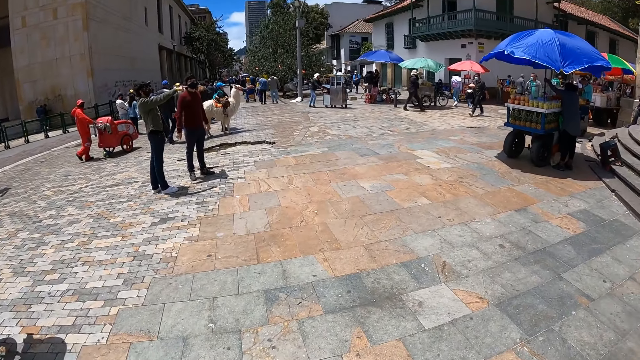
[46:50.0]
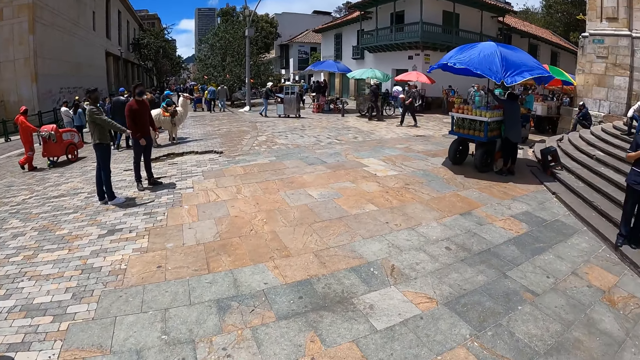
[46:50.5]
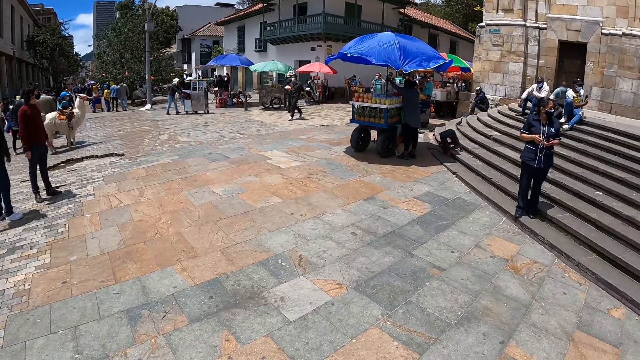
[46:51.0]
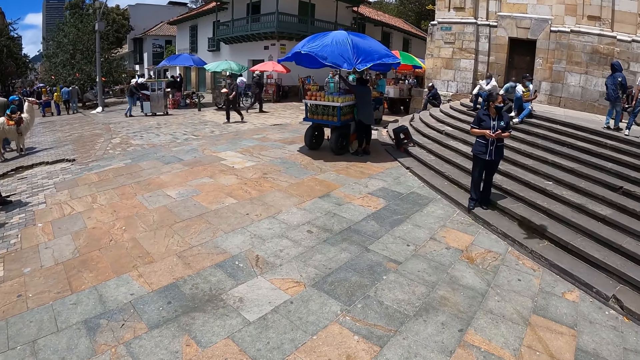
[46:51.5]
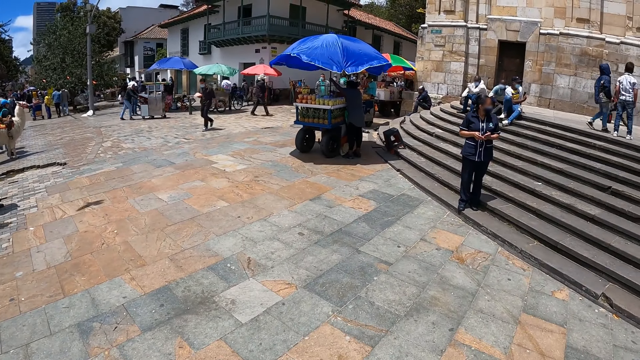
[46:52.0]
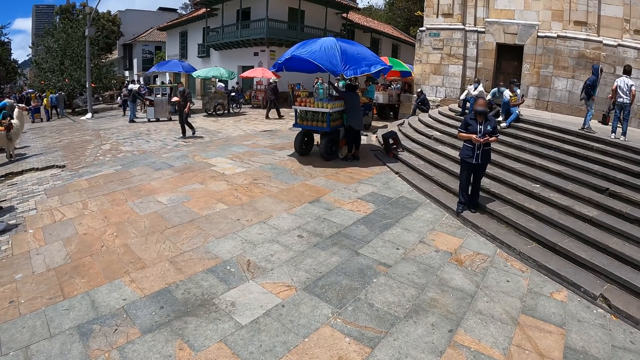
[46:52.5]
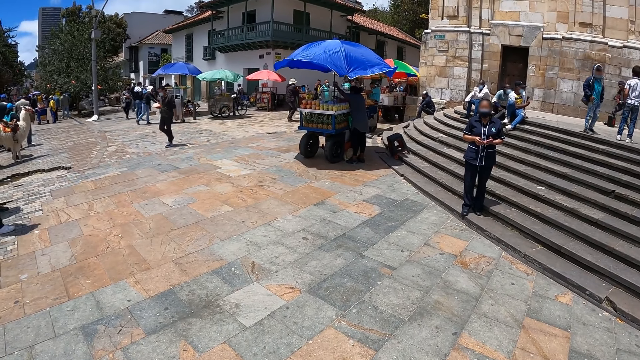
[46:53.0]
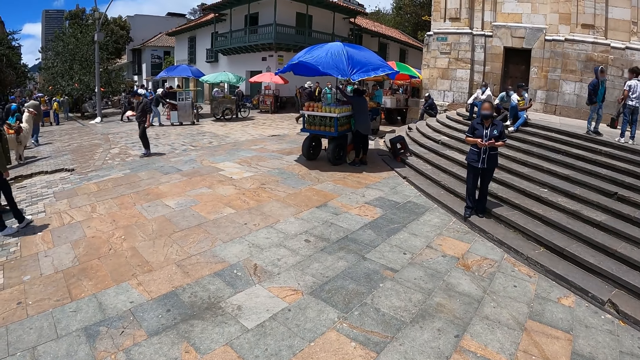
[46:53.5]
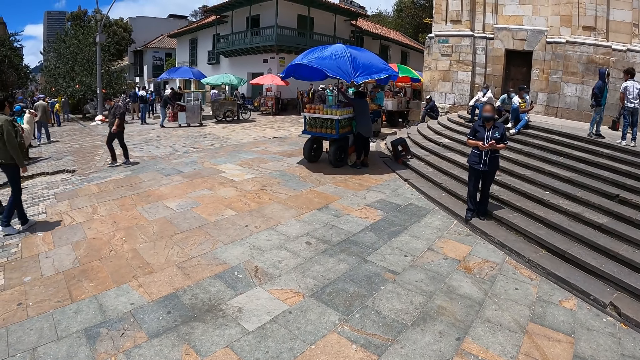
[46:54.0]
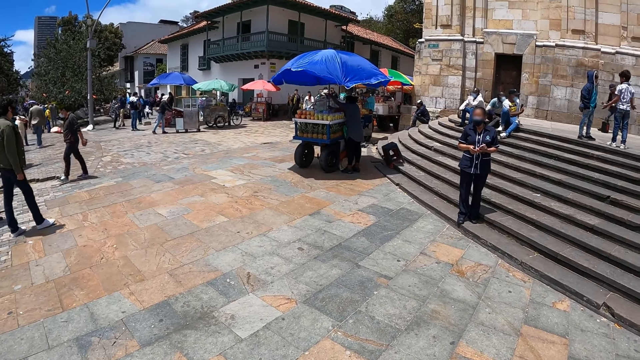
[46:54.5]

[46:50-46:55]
The camera wearer stands on the road.

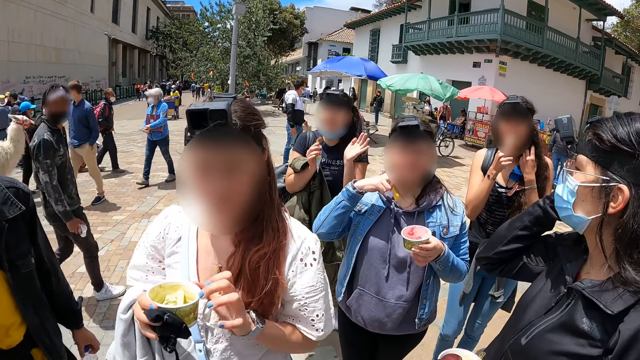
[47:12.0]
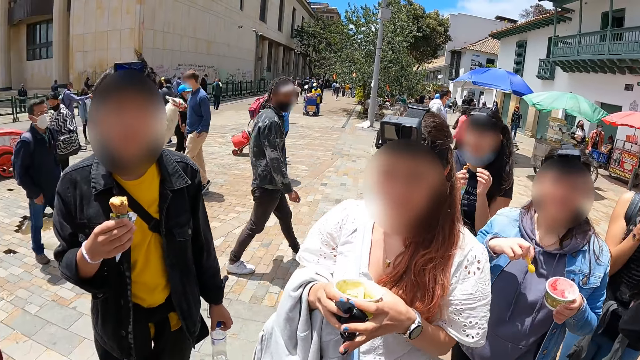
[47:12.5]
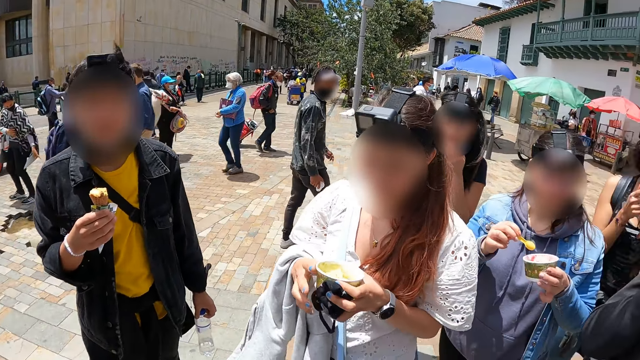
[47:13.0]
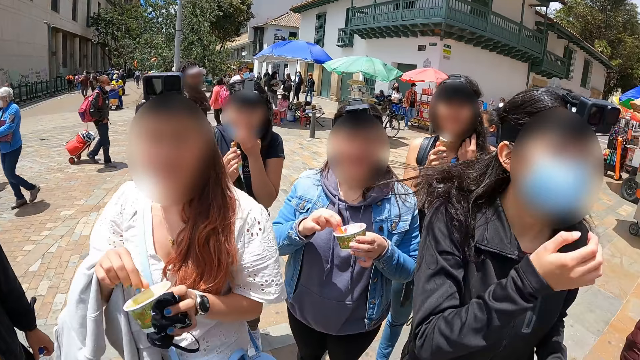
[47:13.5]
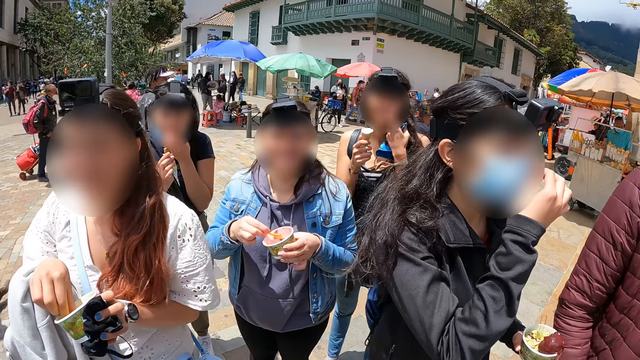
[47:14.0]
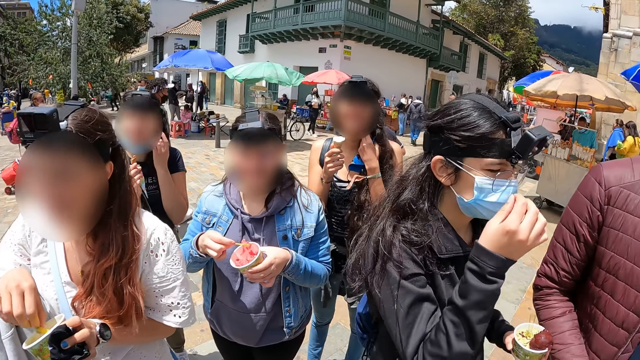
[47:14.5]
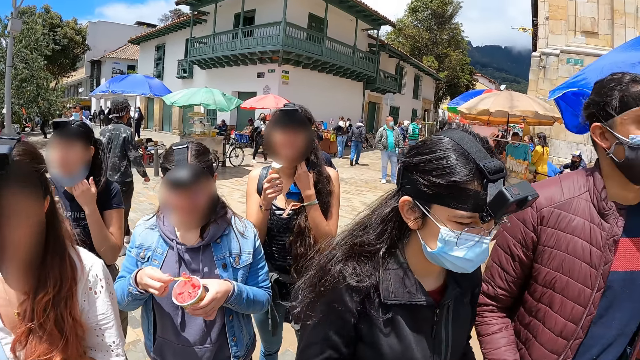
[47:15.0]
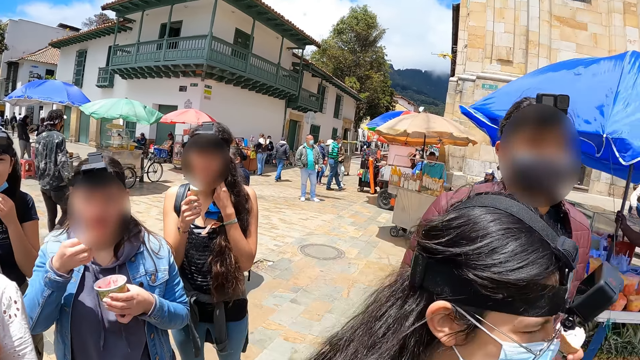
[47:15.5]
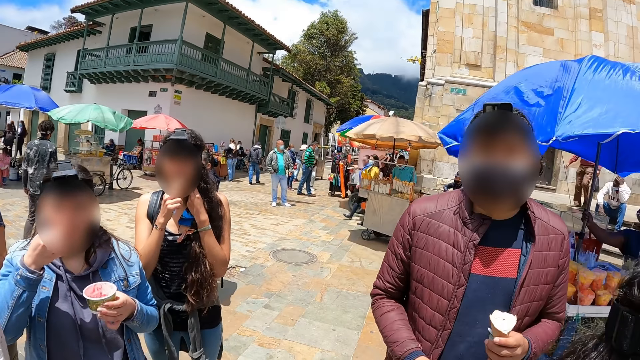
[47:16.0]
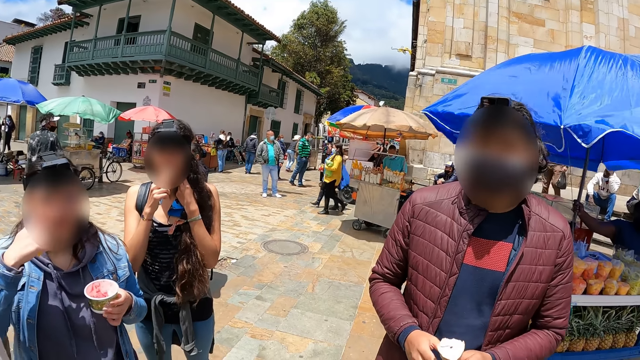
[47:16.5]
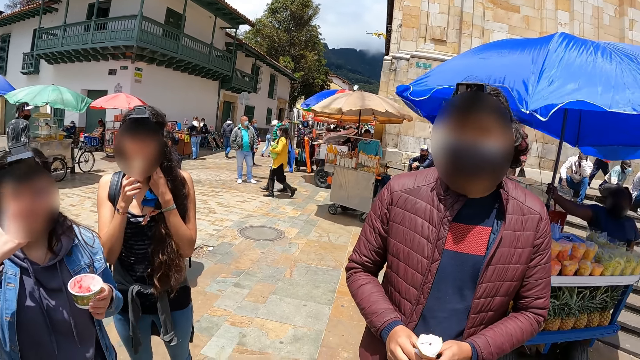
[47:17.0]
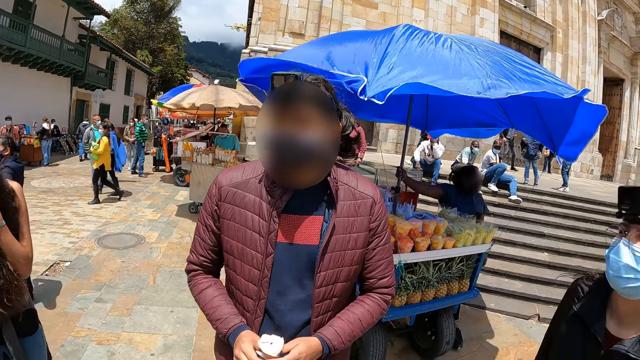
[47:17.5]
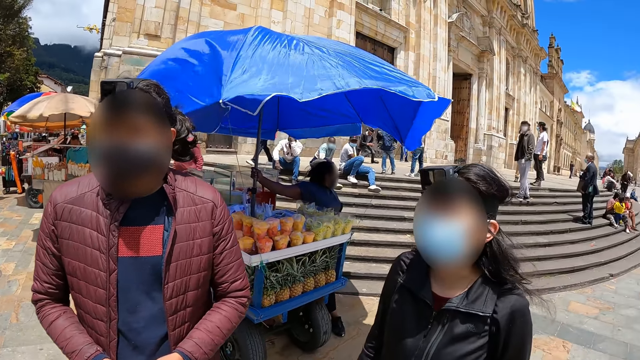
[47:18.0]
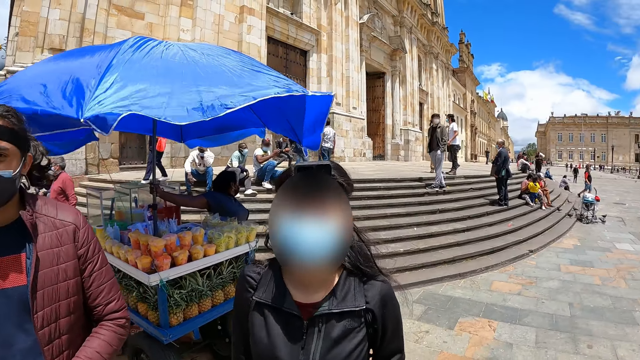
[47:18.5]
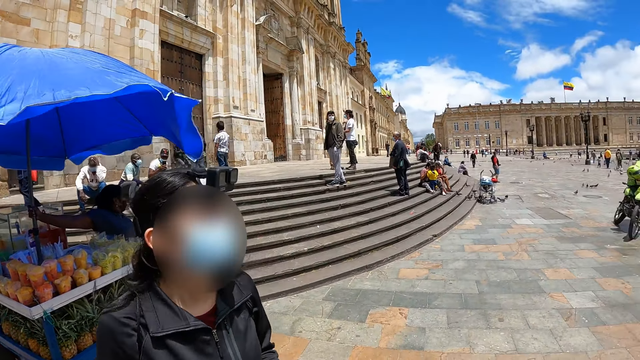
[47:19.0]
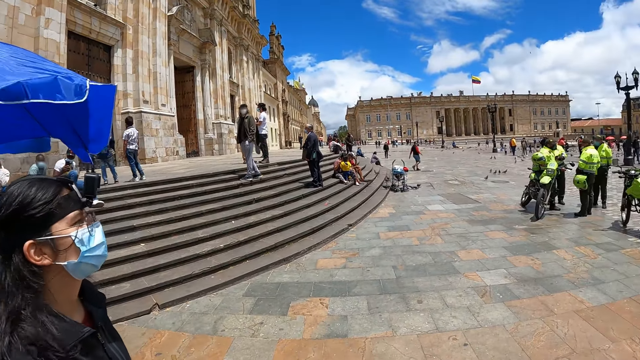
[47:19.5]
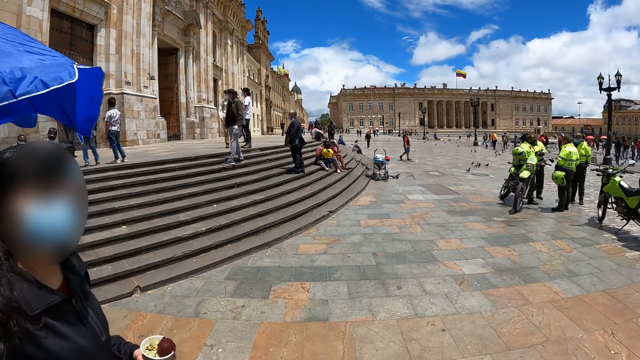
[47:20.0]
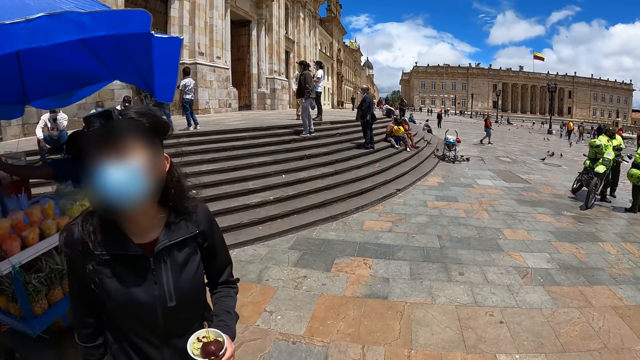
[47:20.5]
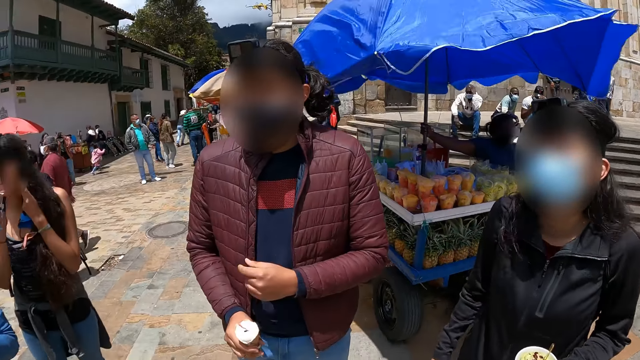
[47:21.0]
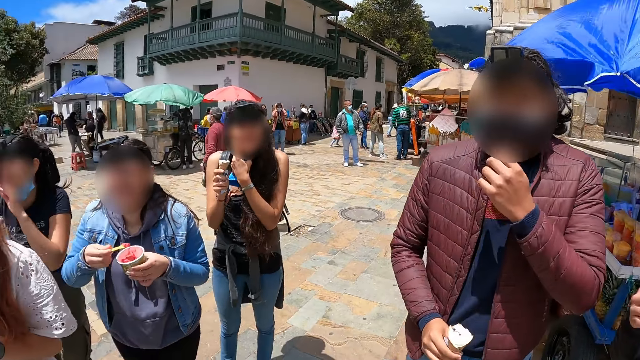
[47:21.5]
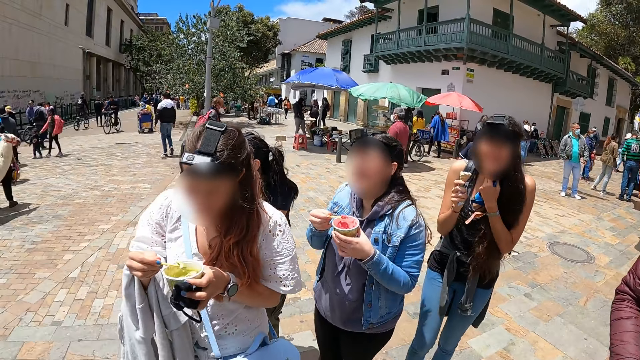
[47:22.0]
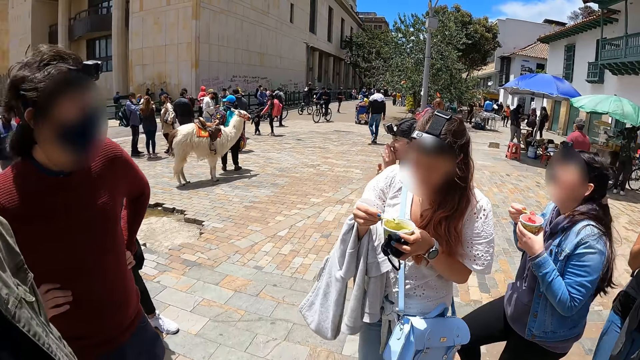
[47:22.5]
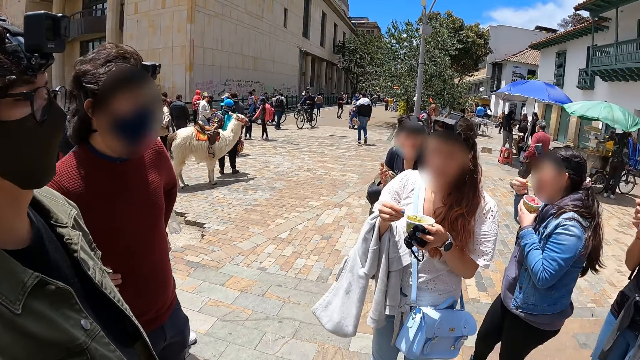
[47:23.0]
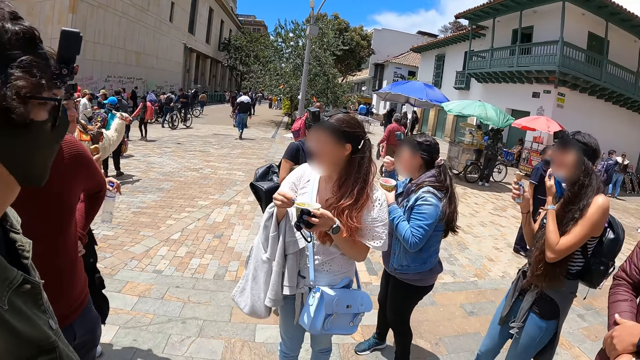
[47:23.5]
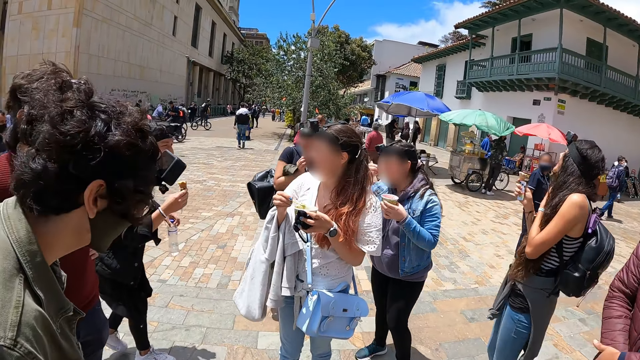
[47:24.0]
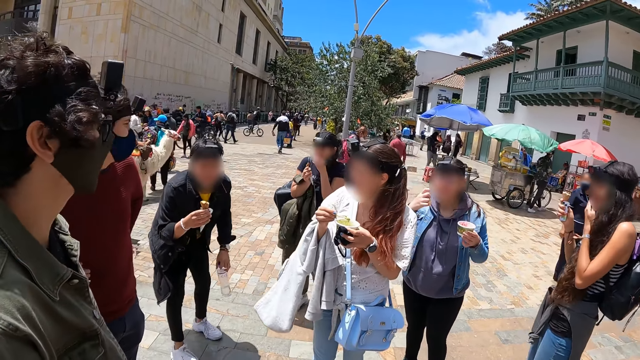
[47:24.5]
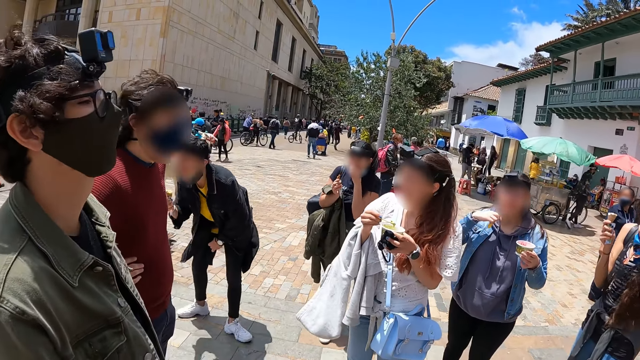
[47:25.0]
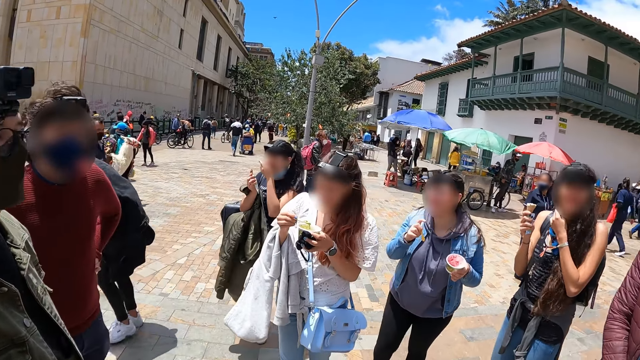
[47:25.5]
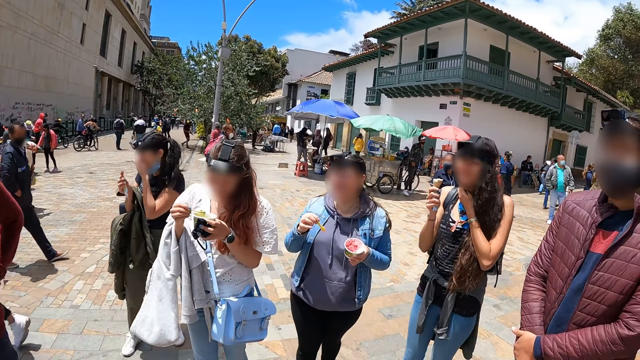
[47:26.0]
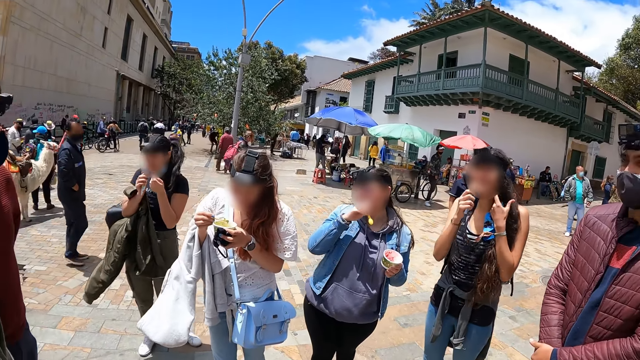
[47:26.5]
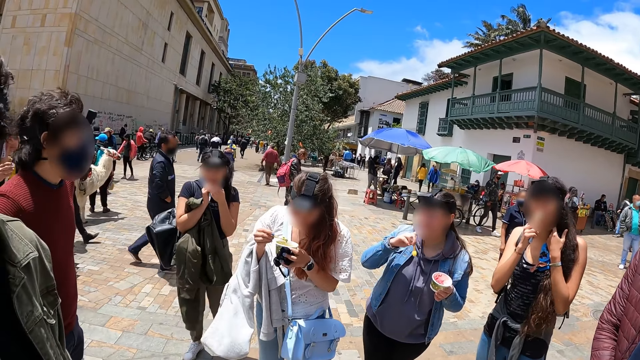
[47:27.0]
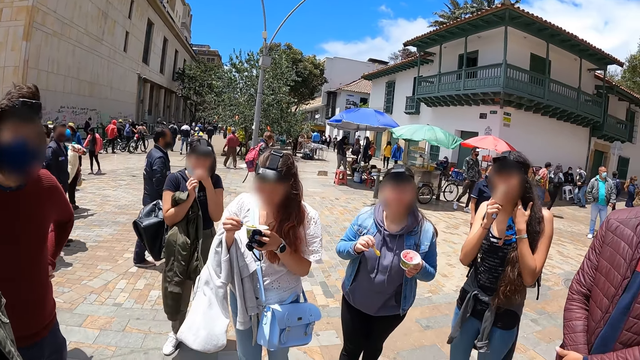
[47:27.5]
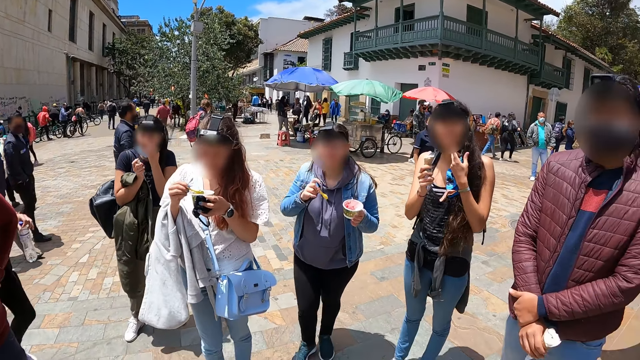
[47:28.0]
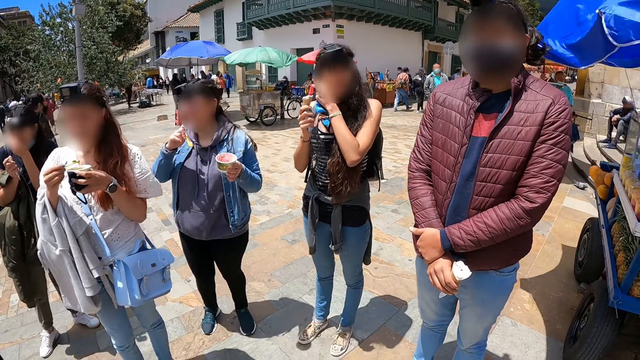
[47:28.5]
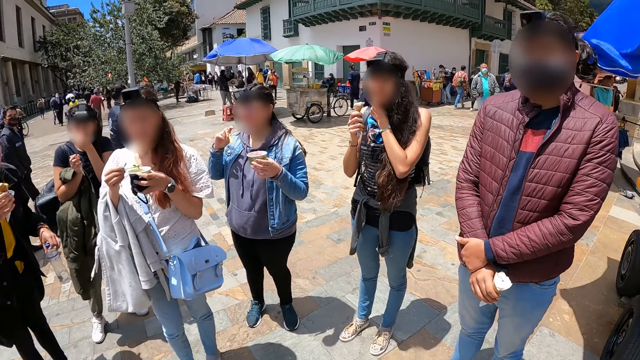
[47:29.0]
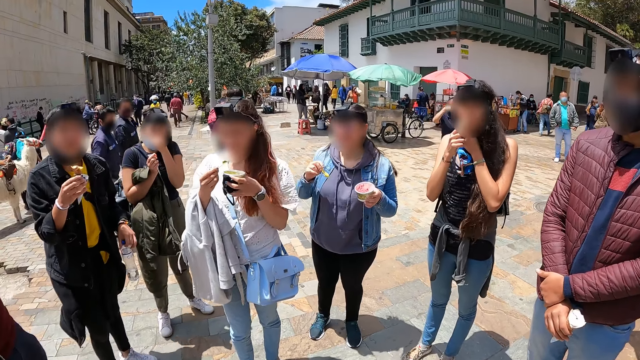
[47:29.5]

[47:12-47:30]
A person adjusts her mask. The person walks on the road. Another person eats the ice cream. A third person eats the ice cream. The camera wearer looks around the park. The third person scoops the ice cream.
